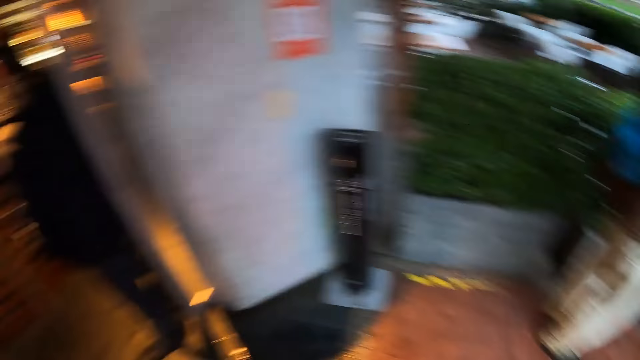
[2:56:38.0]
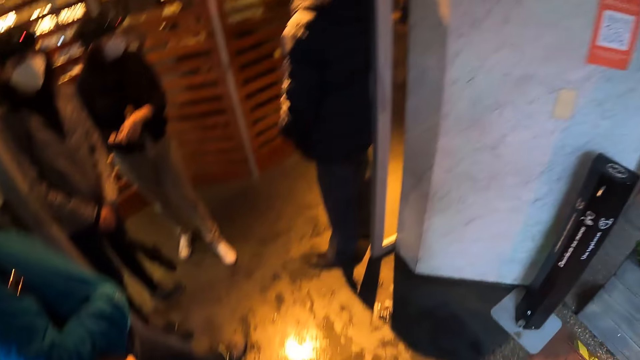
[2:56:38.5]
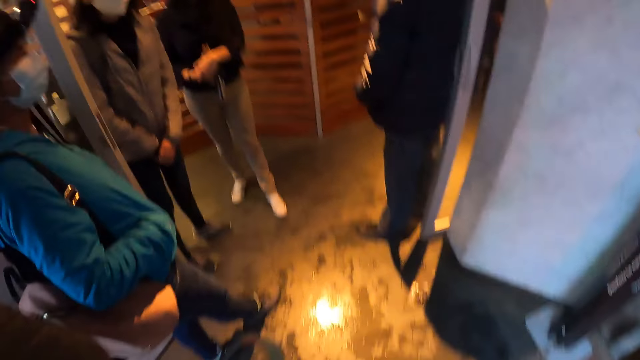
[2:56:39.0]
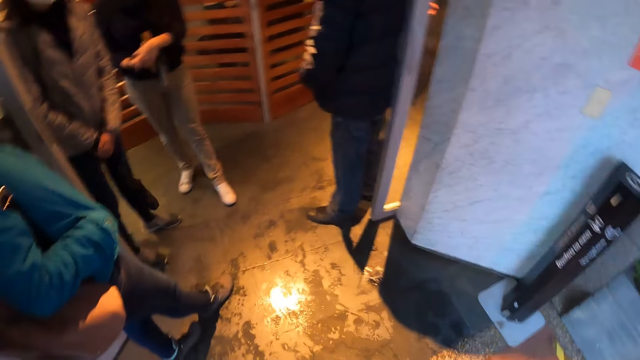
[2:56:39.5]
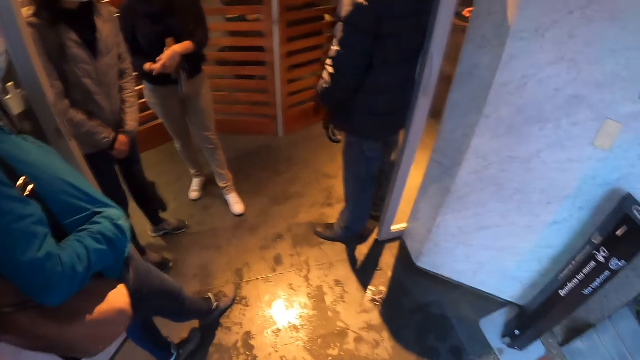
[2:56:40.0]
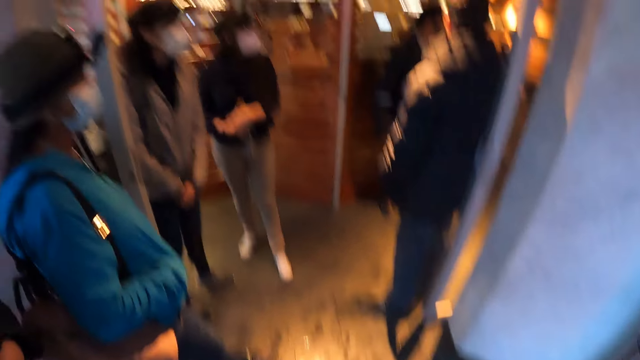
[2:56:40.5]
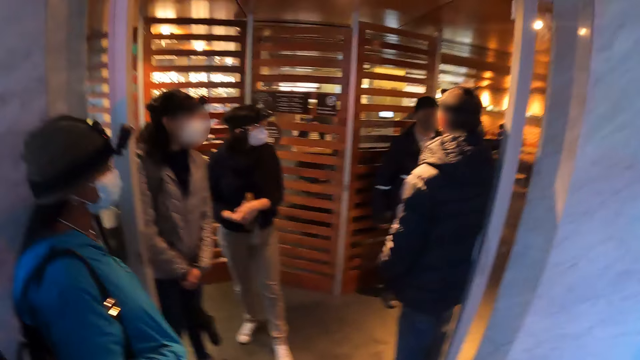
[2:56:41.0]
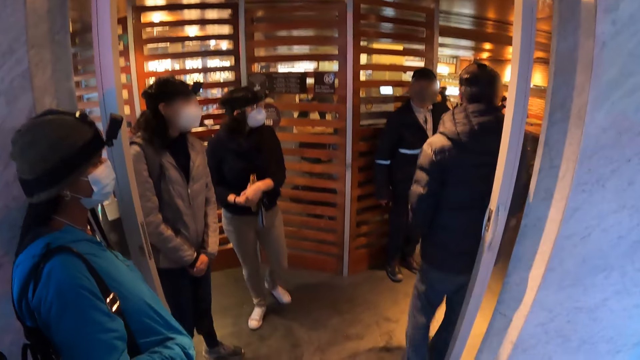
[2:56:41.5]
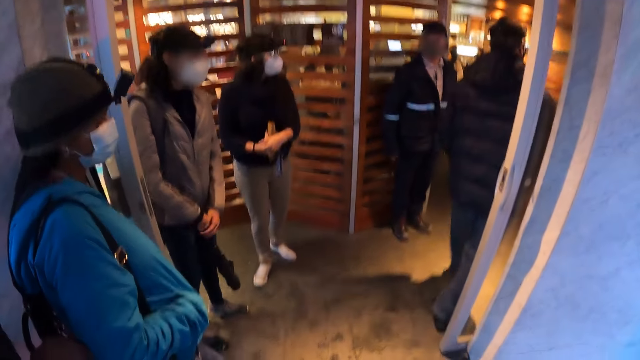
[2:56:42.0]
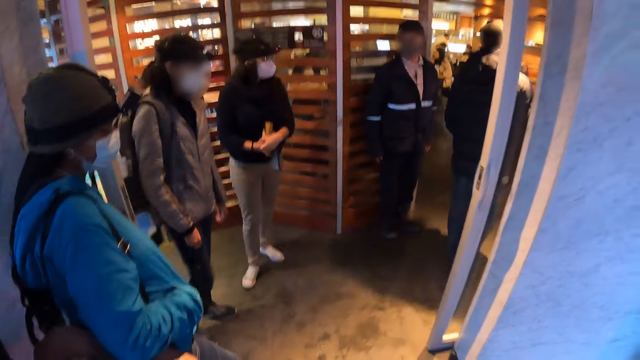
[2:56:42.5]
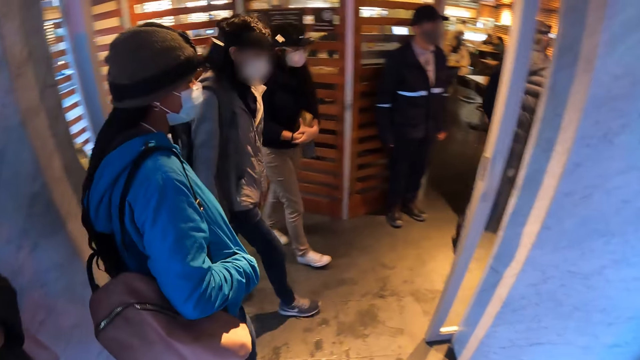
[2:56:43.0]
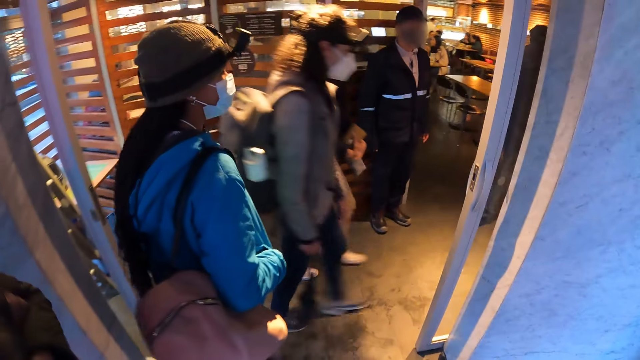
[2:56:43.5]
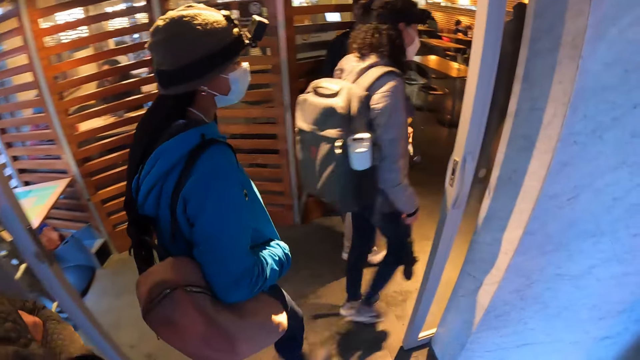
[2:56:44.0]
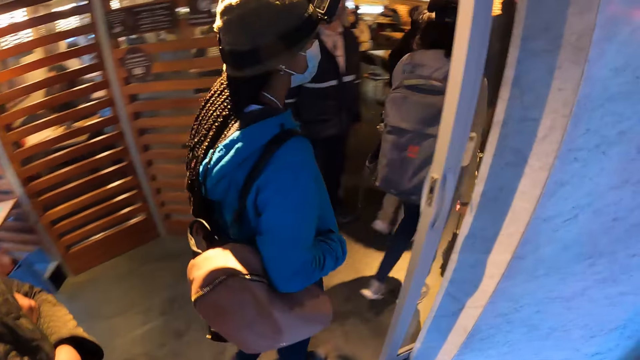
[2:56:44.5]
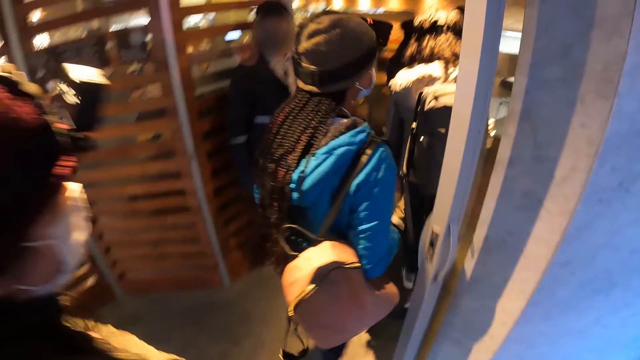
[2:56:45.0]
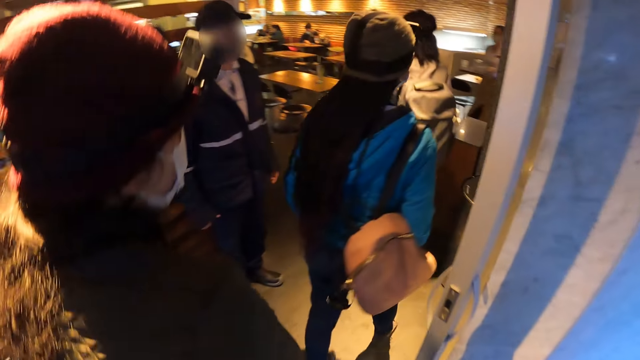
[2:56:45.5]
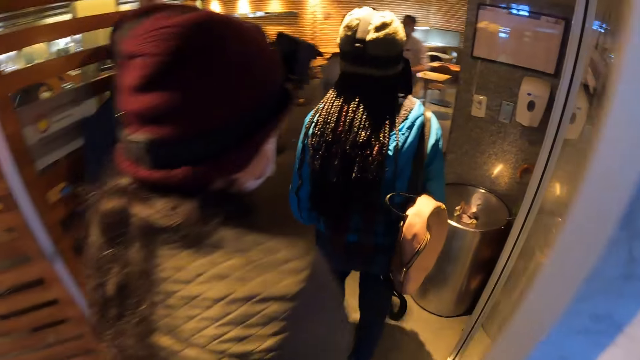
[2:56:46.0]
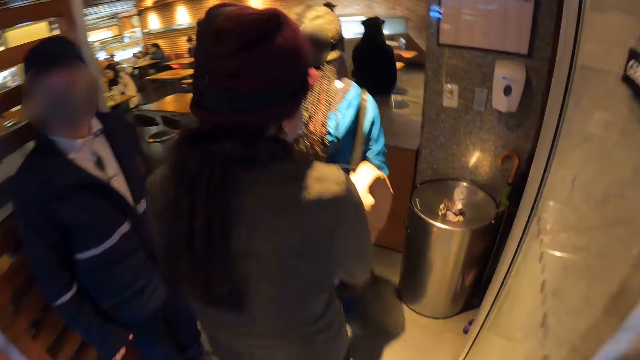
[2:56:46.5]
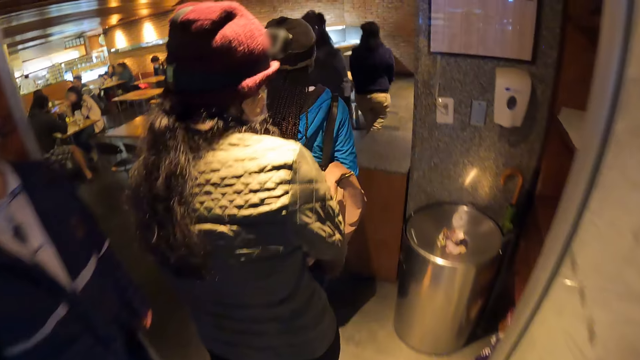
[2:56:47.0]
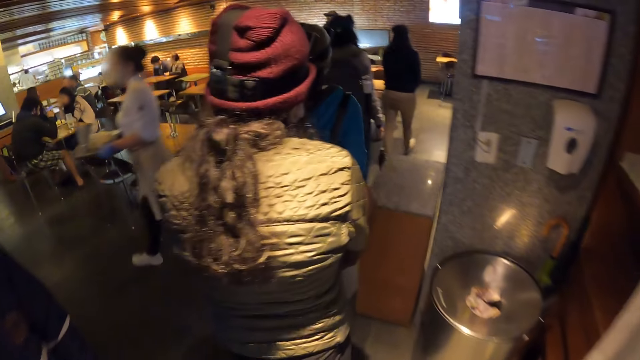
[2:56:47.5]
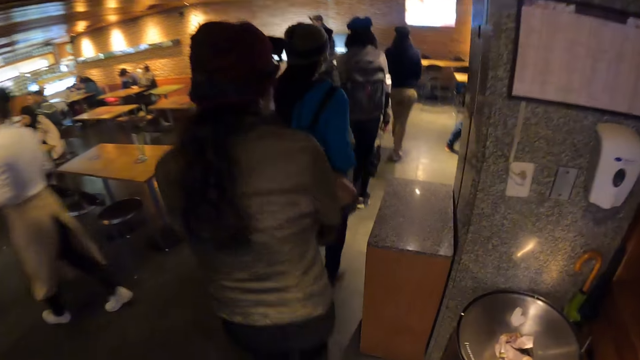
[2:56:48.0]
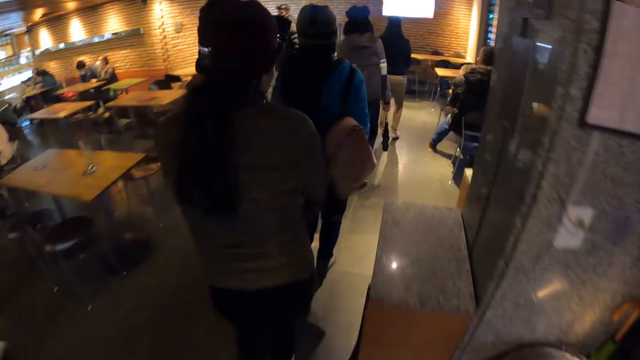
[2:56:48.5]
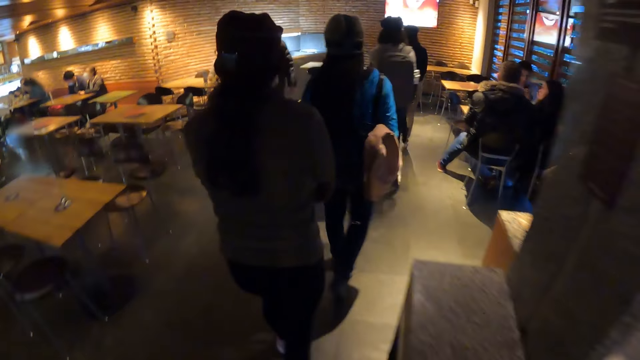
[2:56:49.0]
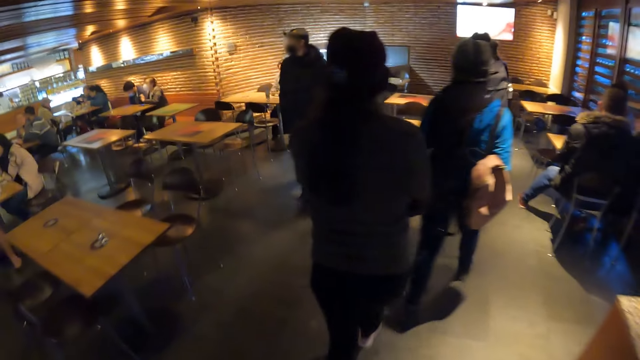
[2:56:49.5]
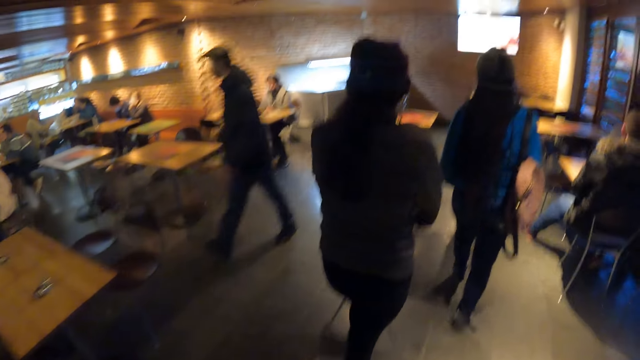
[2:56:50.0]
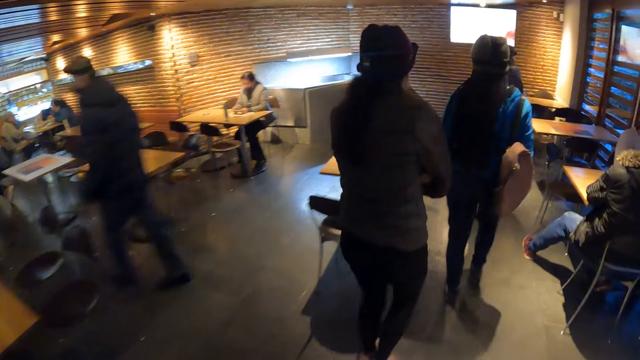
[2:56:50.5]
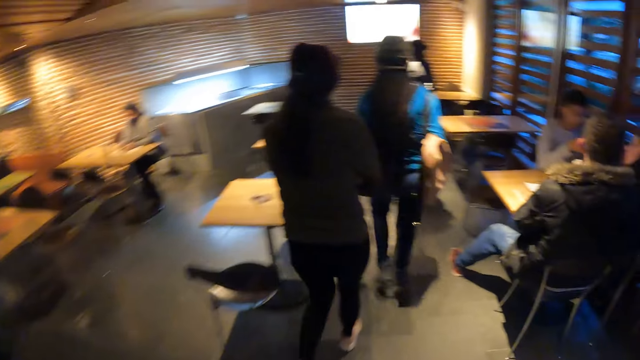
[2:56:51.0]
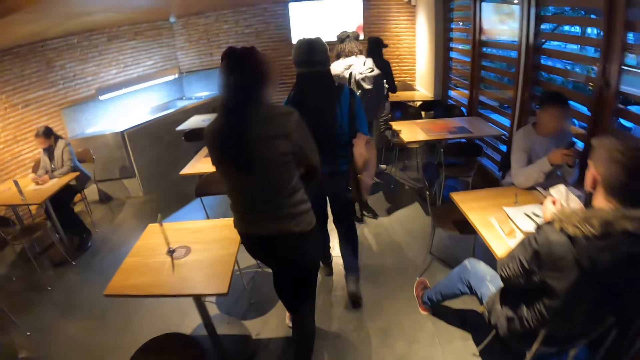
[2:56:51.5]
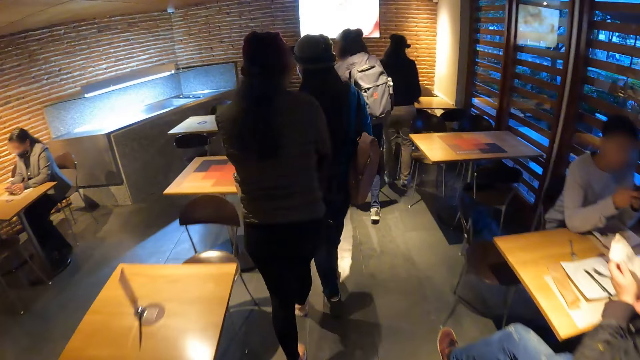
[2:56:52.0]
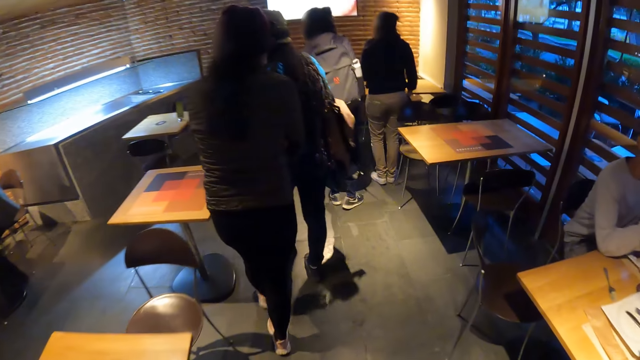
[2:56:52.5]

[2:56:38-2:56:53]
The camera wearer stares around. A person stands against the wall. Another person walks in the restaurant. Another person walks in the restaurant. Another person walks in the restaurant. The camera wearer enters into the restaurant with the group of people. Another person walks in the restaurant. Another person walks in the restaurant. Another person carries the food. The first person who walks in the restaurant walks around.

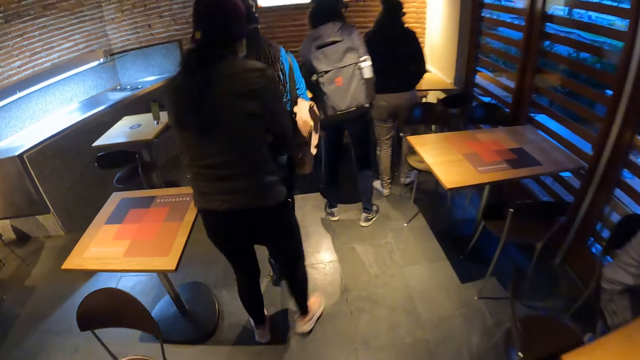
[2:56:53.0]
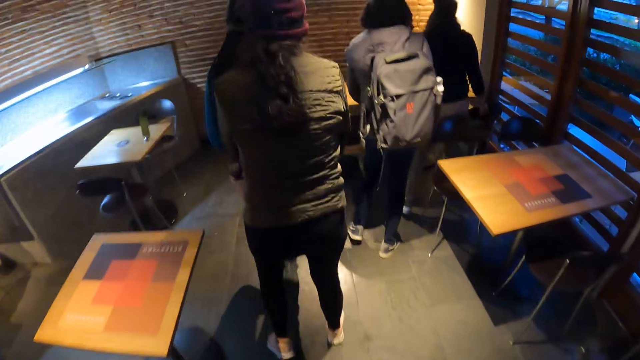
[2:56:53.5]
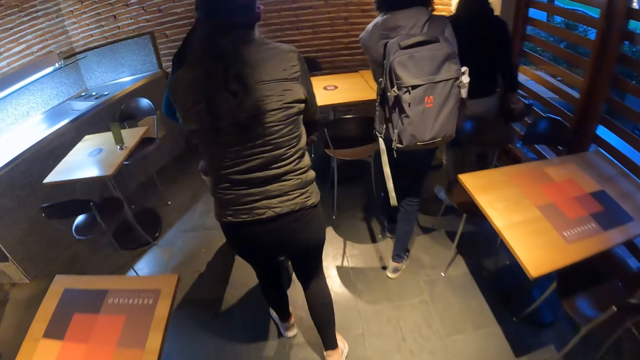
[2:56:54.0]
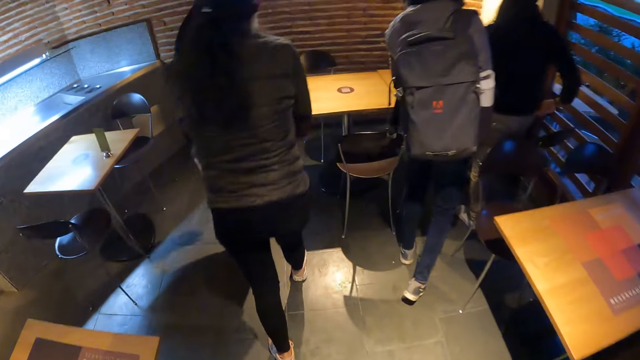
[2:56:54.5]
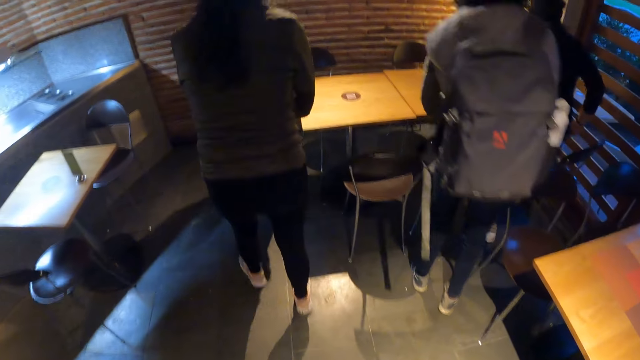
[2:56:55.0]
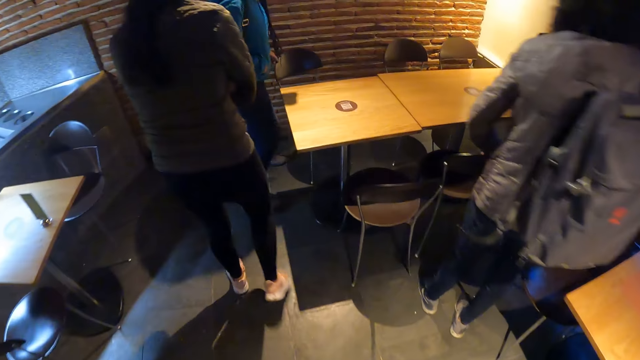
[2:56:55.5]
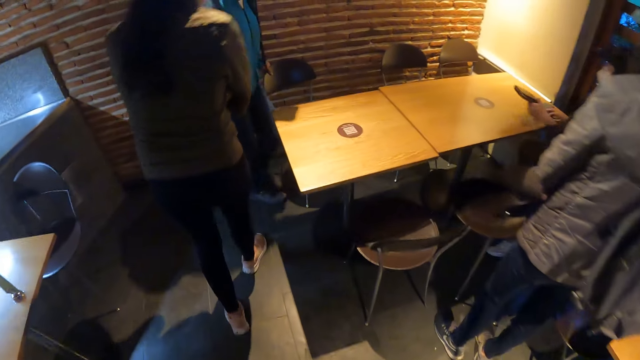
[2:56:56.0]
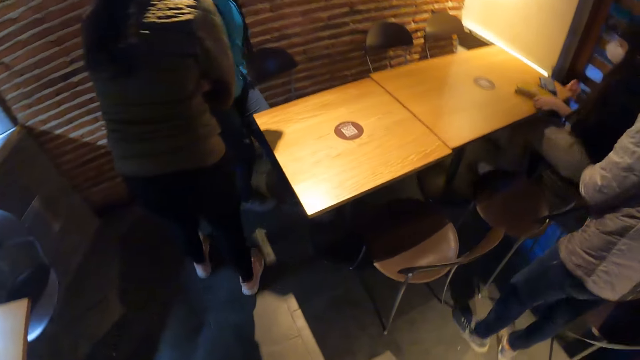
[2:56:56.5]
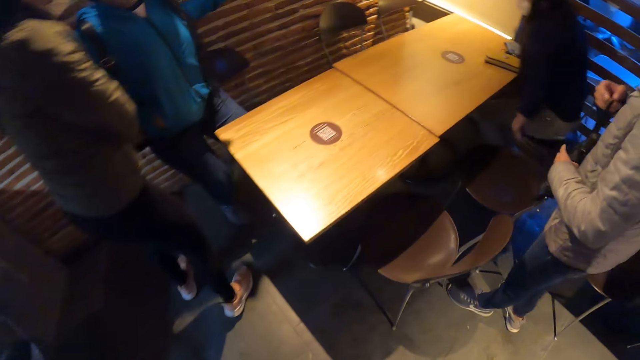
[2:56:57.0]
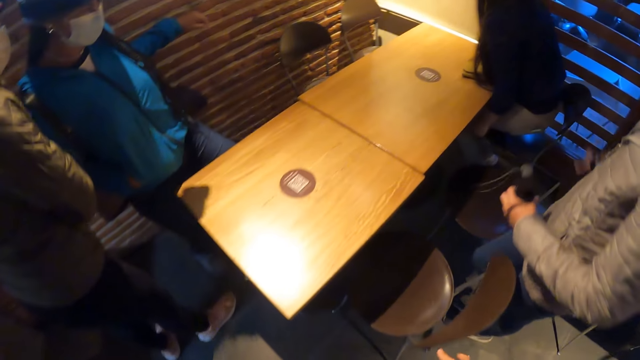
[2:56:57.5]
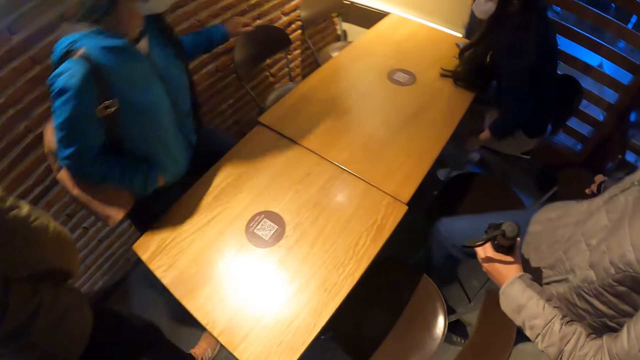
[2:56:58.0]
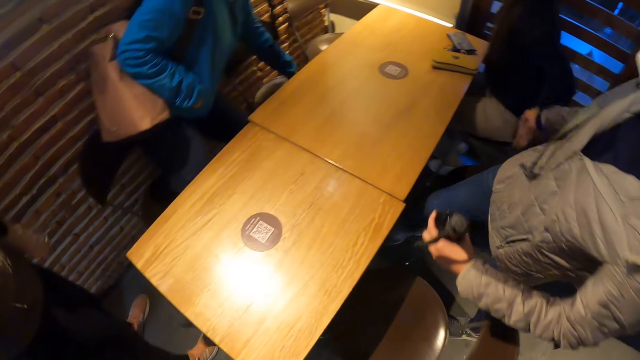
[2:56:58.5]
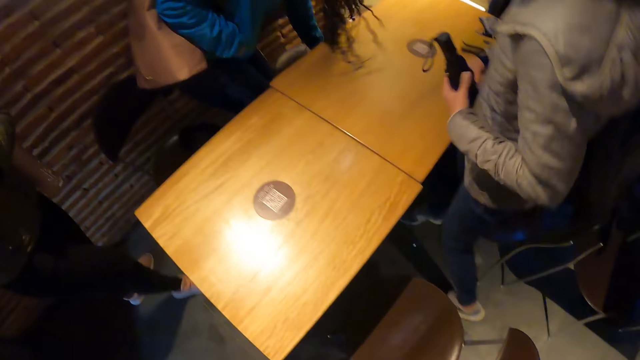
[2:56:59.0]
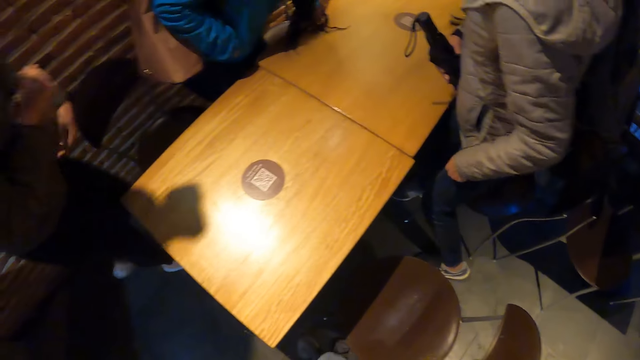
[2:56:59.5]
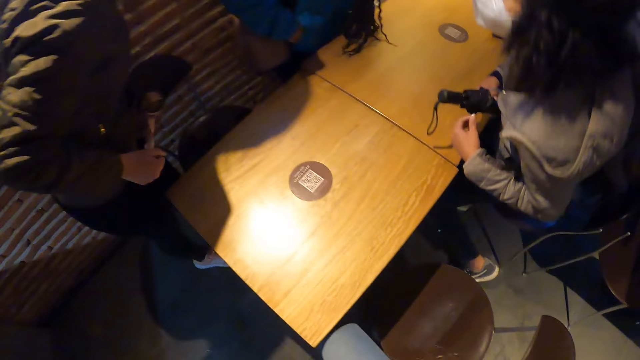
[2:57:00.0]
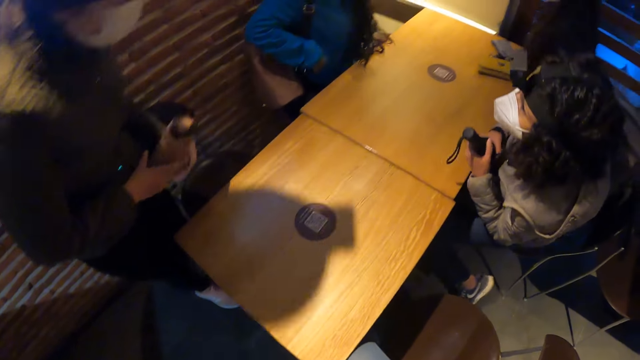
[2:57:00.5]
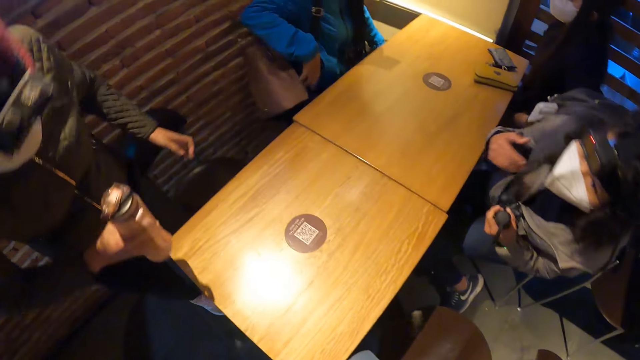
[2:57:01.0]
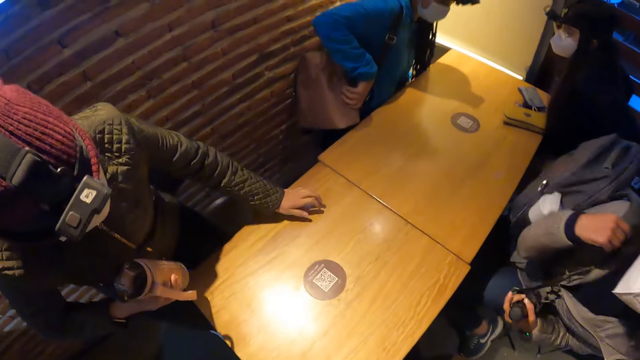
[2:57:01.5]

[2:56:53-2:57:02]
A woman pulls the chair. The woman sits on a chair. Another woman holds the chair. The first woman drops the purse on a table with her left hand. The second woman sits on a chair. A third woman sits on a chair. A fourth woman moves the bottle from her left hand to her right hand. A person sits on the chair.
